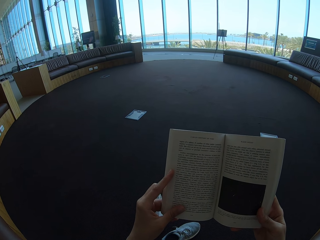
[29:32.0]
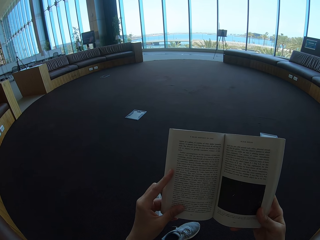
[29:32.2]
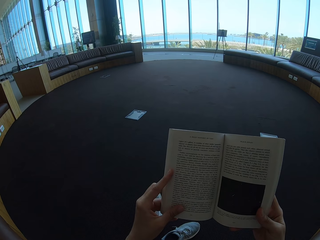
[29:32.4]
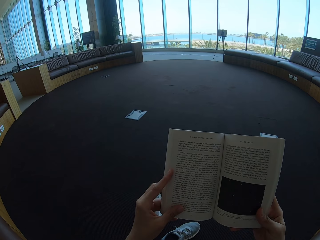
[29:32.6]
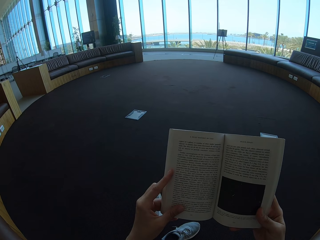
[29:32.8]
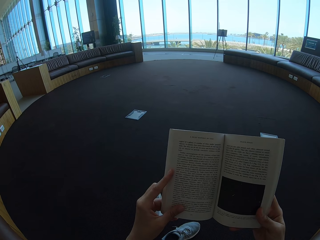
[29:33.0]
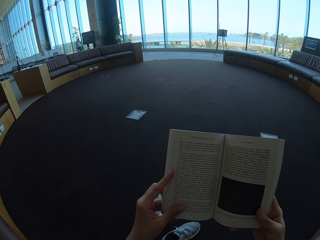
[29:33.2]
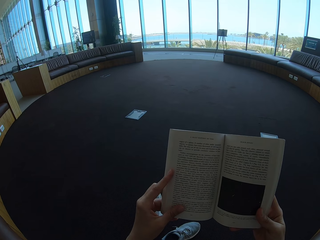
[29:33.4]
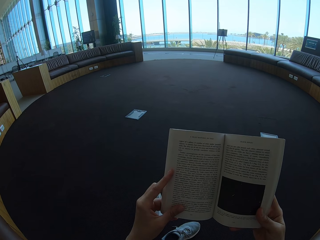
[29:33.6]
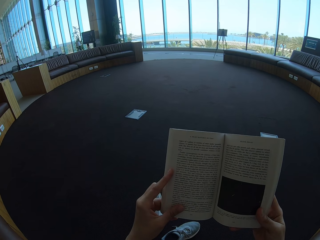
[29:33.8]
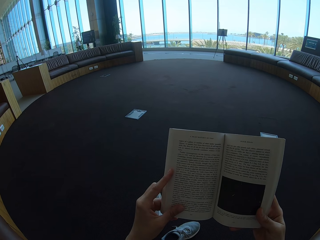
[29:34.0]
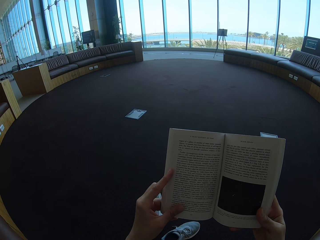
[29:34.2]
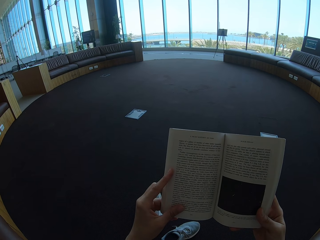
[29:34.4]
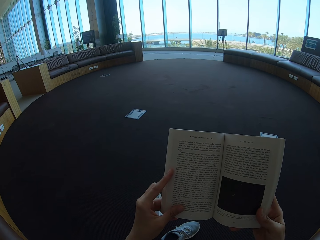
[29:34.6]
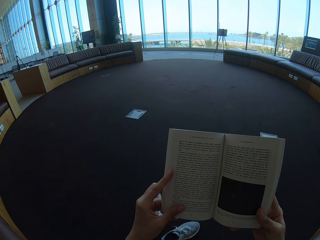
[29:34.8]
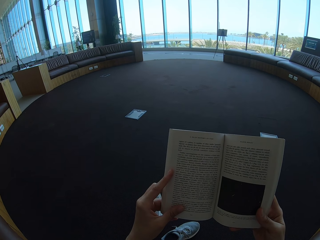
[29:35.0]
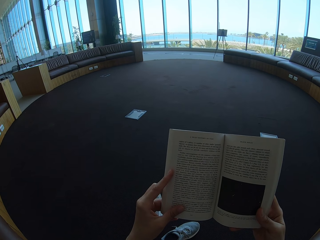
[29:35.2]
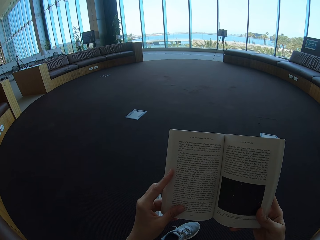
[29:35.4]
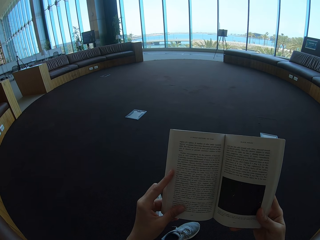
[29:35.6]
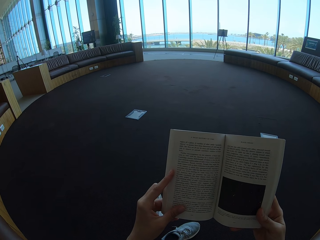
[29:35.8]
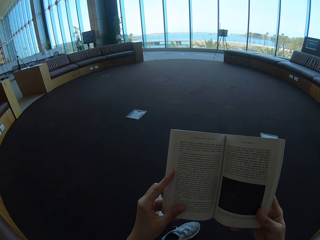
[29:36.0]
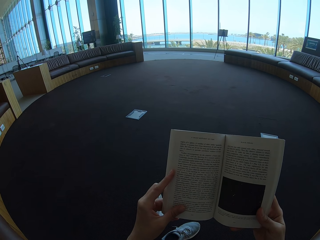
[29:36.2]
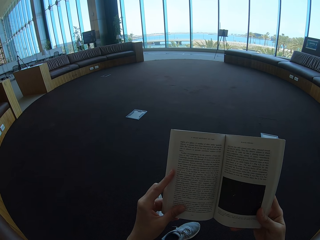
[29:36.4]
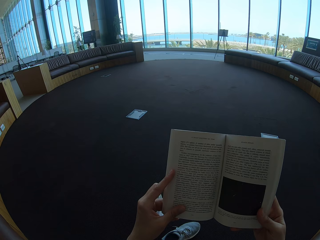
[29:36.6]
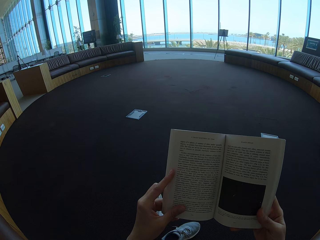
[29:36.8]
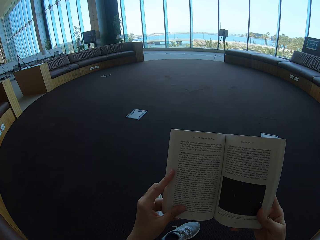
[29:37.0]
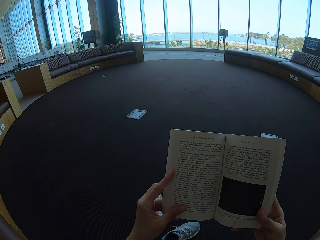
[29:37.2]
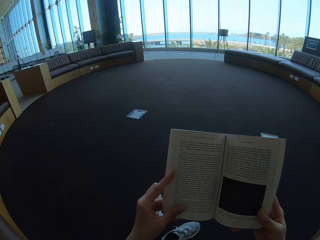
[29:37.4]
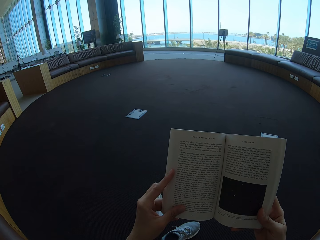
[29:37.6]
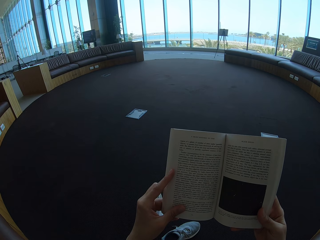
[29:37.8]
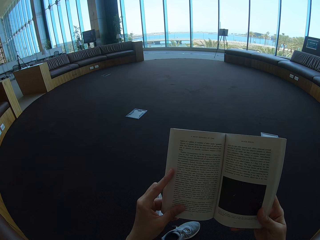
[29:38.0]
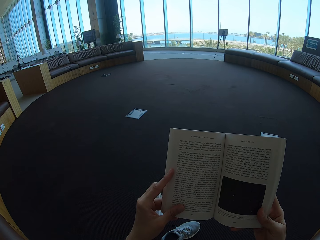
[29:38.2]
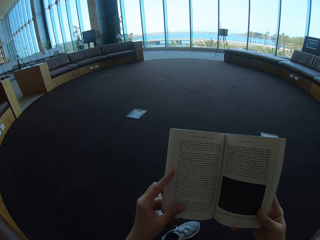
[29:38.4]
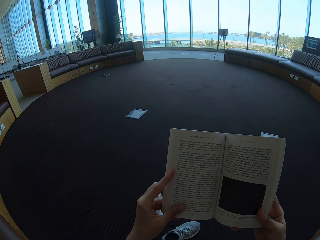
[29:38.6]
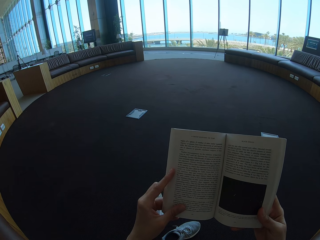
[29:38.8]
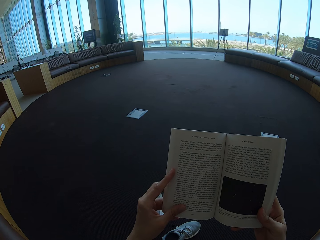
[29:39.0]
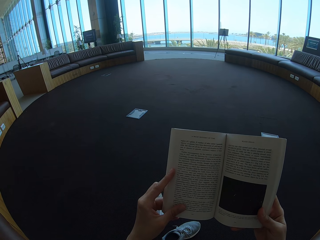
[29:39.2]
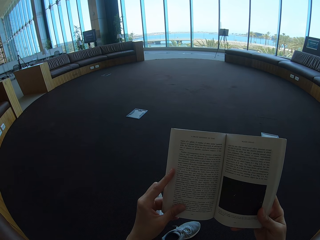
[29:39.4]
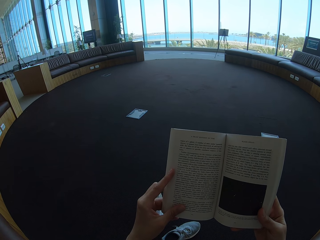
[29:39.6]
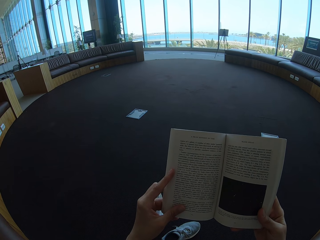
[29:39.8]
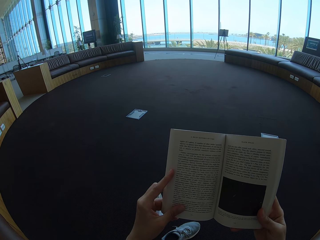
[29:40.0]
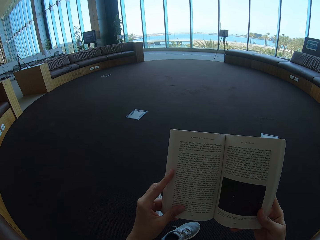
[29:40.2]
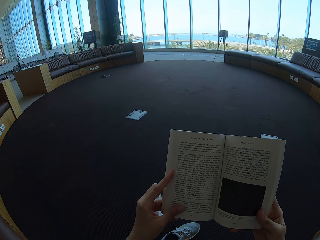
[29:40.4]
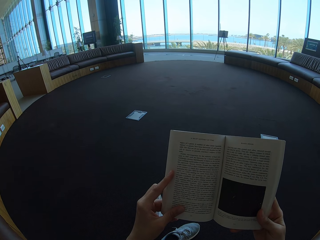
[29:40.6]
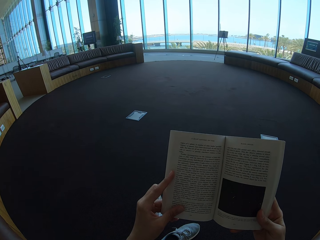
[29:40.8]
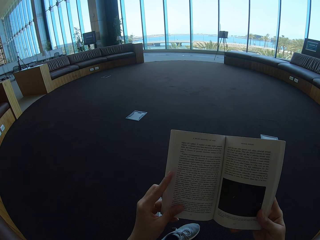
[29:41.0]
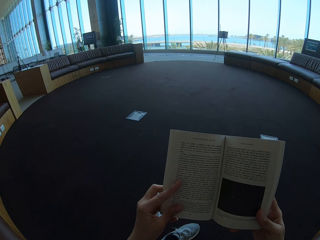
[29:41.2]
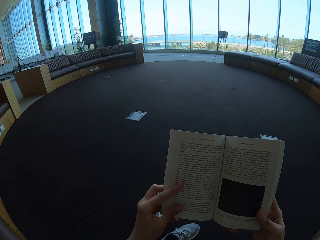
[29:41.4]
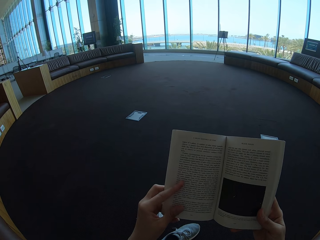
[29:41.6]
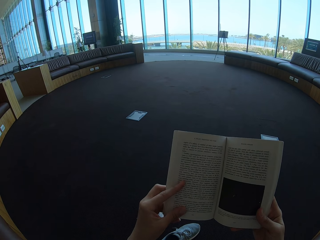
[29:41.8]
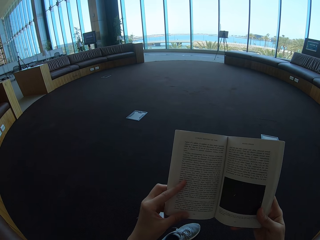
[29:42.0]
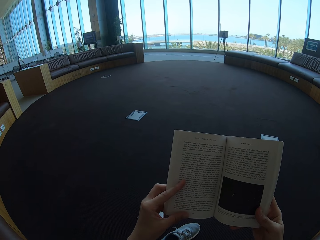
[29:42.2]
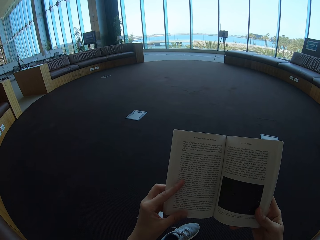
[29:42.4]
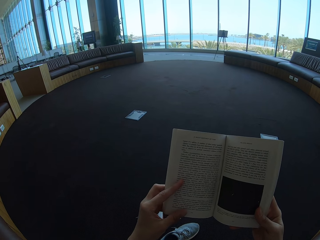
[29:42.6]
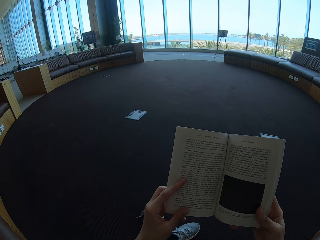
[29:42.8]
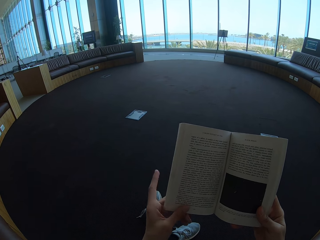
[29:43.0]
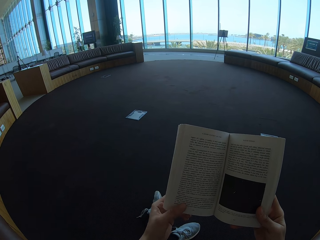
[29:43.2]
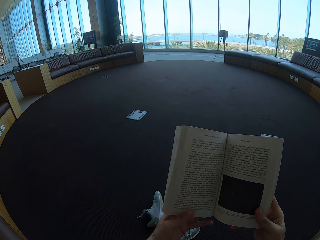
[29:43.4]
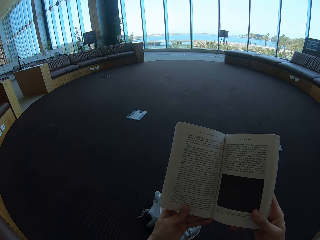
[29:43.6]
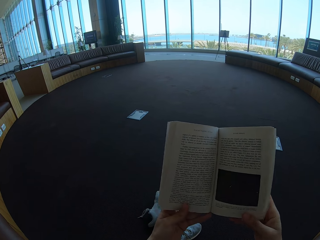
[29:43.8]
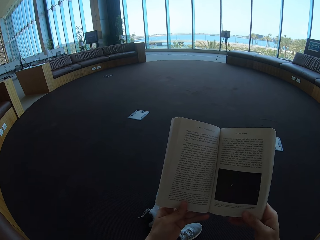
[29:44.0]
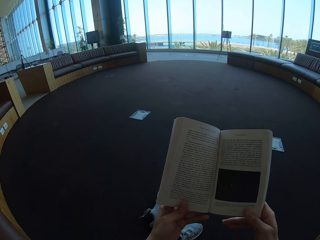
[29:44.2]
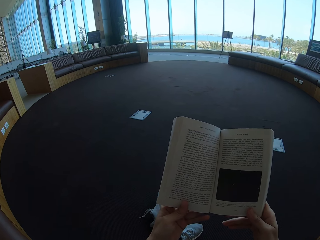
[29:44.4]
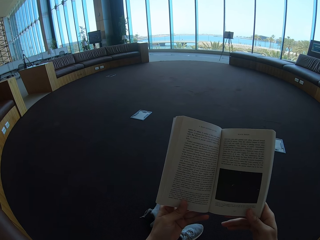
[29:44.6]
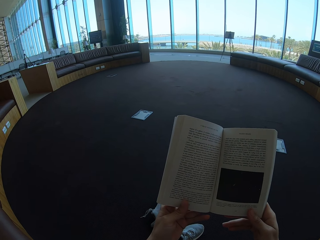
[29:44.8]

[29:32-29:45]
The camera wearer reads the story book.

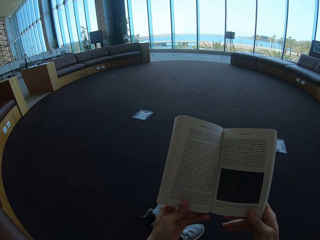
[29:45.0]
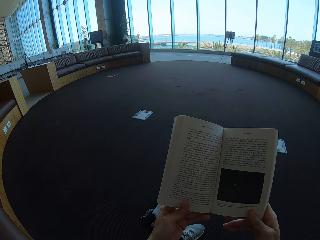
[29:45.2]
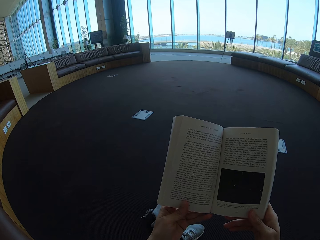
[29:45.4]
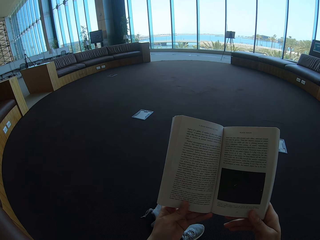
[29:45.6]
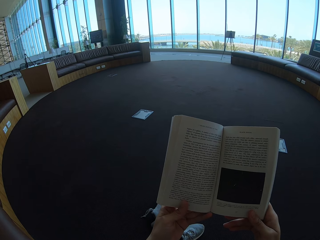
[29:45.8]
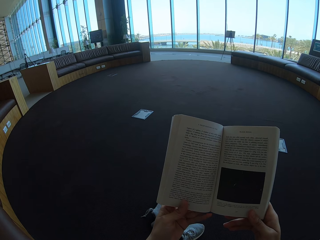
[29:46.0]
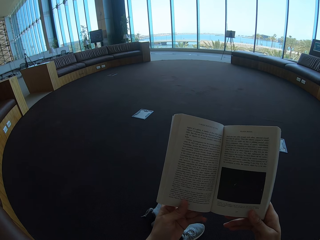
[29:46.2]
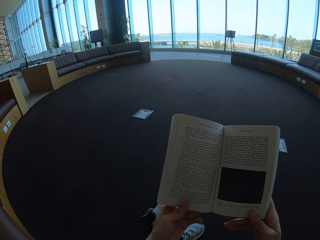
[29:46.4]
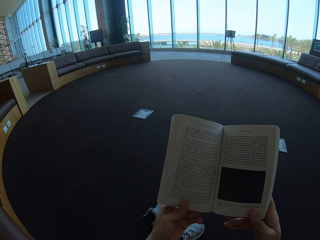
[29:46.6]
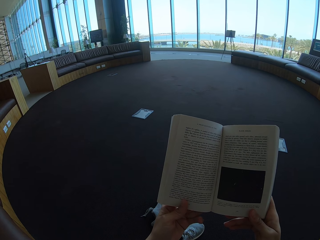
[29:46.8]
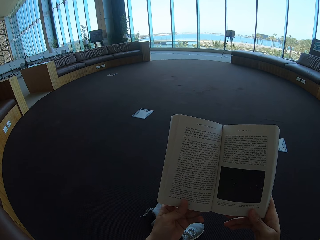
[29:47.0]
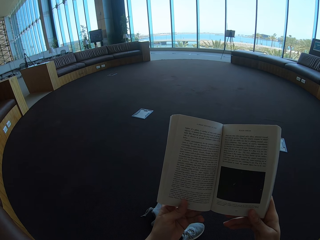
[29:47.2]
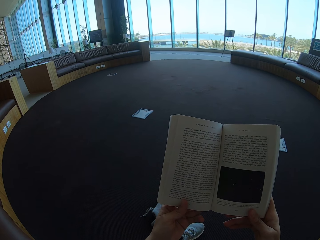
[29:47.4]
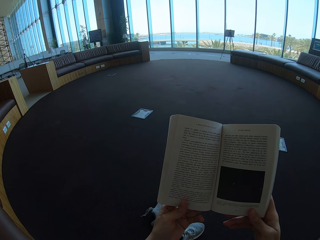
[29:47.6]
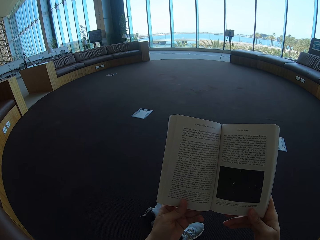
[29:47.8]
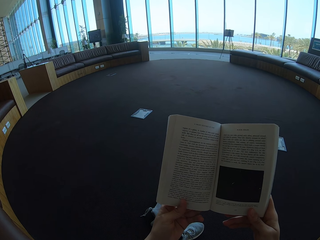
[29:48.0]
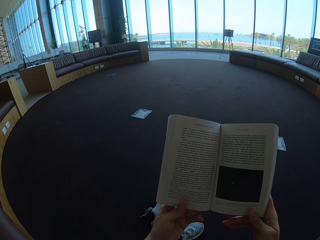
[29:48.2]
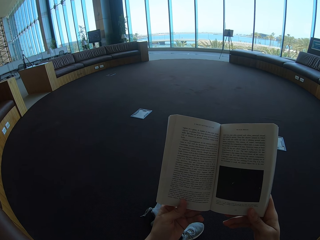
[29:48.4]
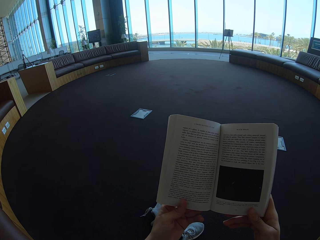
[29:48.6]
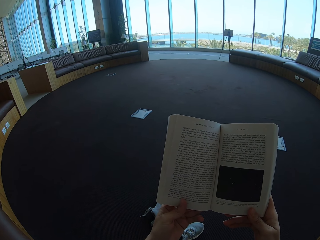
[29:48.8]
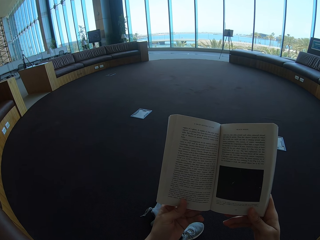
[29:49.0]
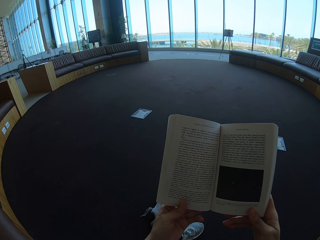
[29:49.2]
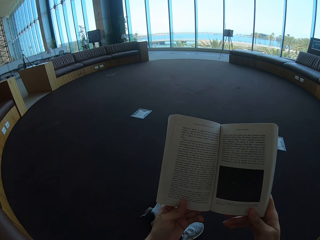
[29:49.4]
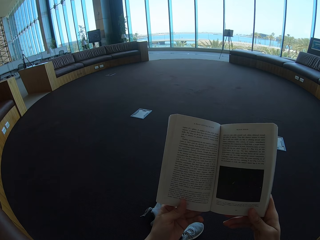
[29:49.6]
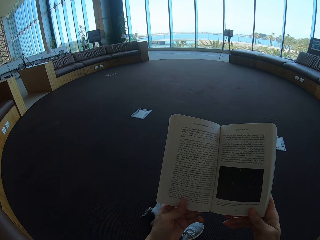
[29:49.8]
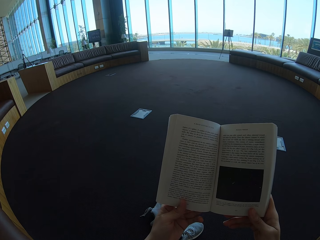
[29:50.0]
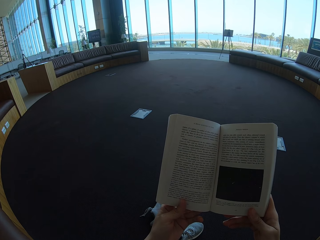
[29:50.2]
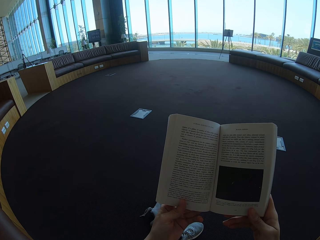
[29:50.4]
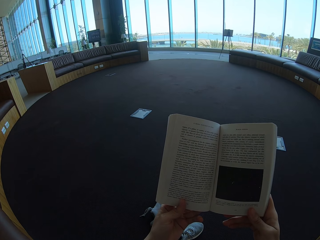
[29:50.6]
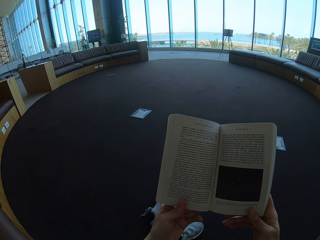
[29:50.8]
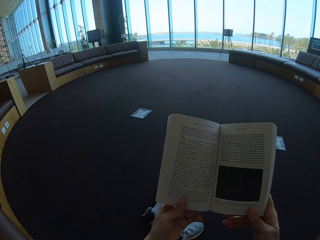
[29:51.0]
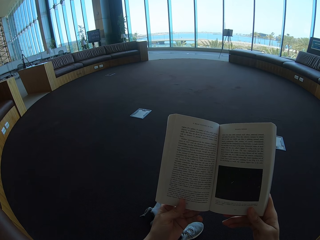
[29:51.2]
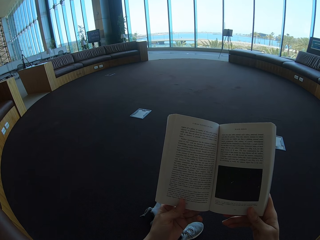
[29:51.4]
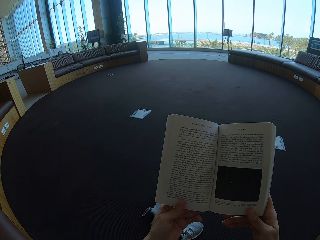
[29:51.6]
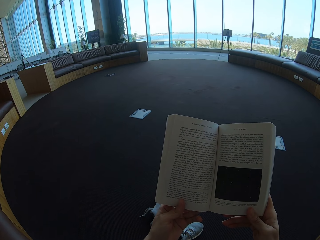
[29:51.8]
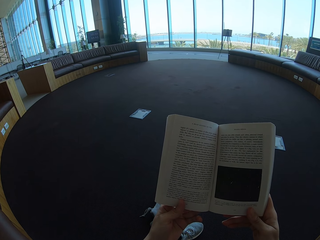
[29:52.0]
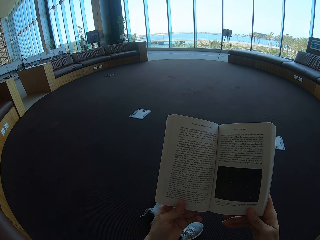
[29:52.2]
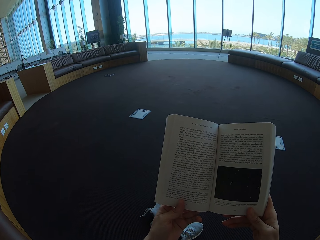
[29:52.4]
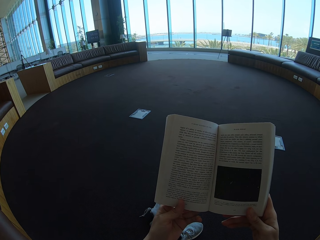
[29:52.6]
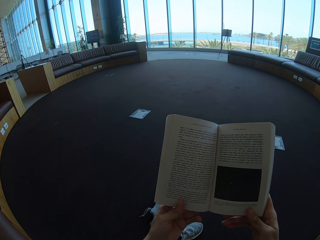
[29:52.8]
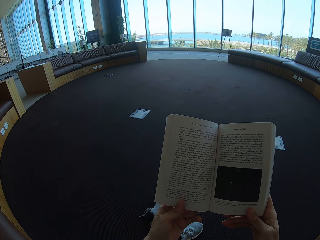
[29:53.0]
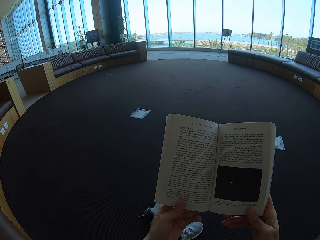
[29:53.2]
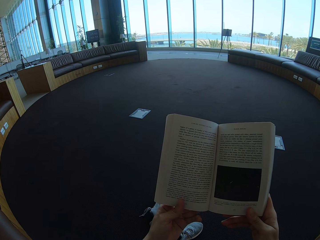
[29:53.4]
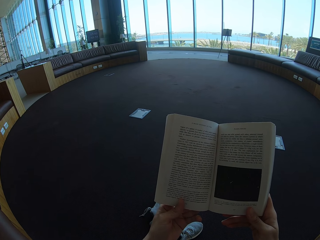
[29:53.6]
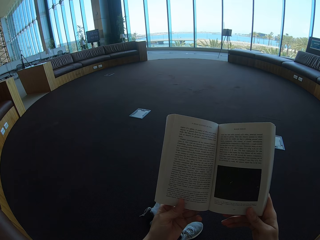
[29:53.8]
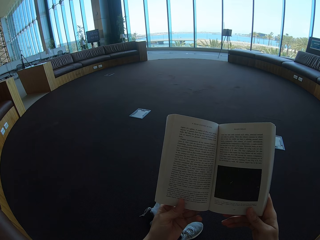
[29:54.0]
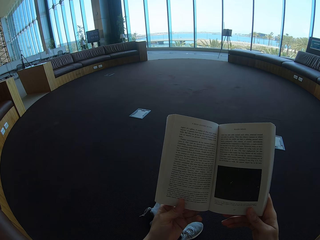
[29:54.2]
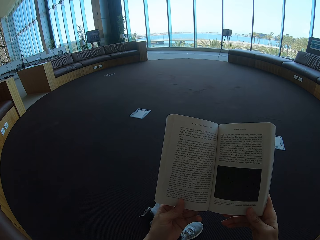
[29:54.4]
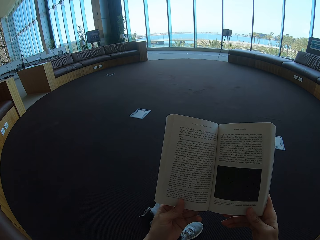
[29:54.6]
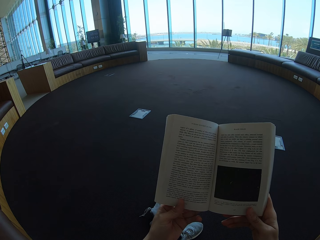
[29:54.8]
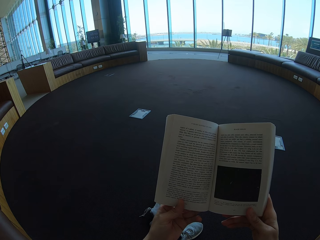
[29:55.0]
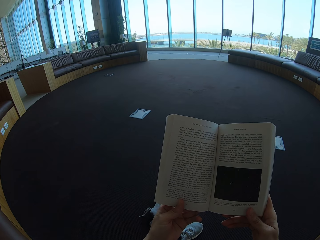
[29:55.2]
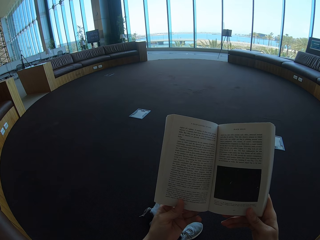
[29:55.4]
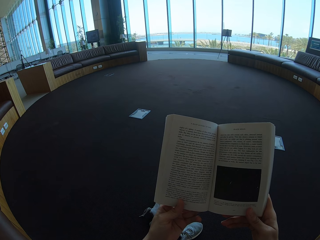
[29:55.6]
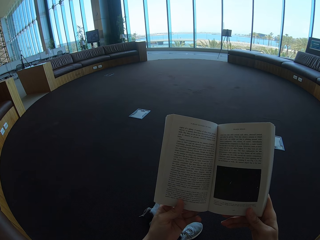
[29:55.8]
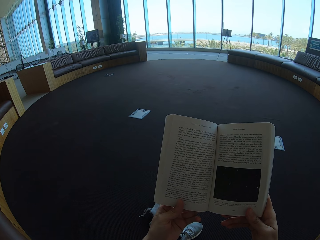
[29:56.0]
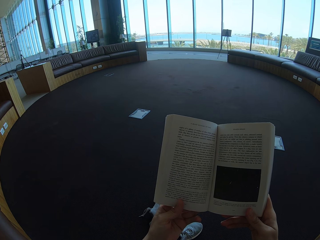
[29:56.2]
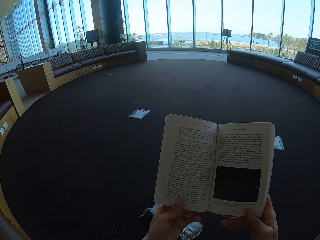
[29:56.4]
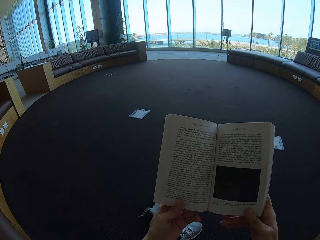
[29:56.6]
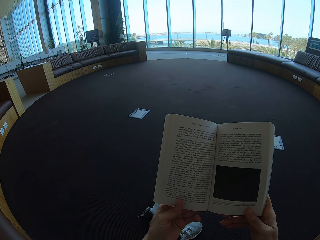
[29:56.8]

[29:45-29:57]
The camera wearer holds the story book.
